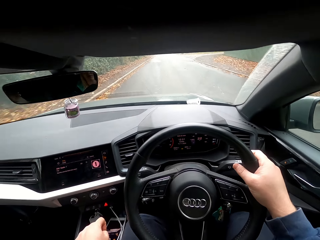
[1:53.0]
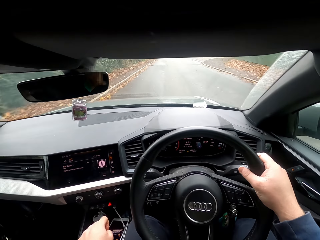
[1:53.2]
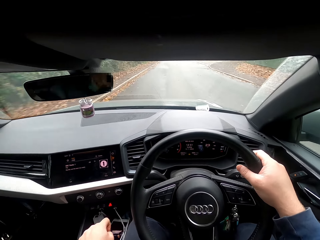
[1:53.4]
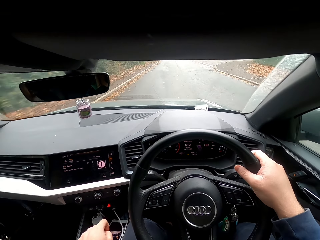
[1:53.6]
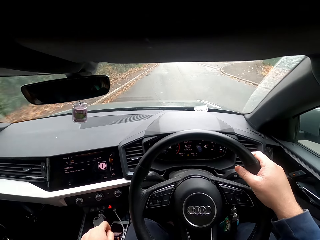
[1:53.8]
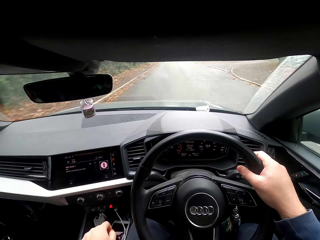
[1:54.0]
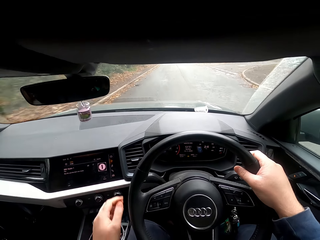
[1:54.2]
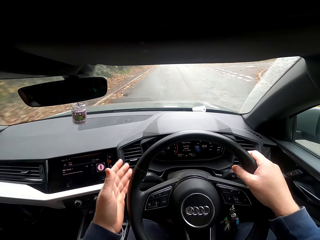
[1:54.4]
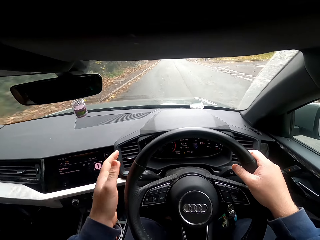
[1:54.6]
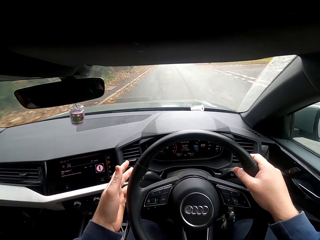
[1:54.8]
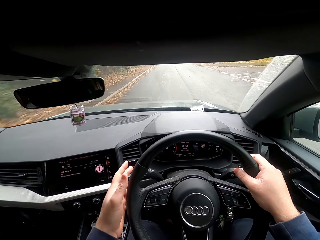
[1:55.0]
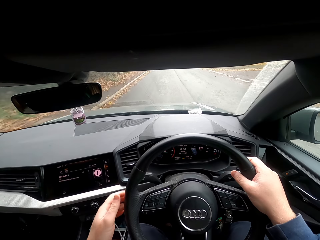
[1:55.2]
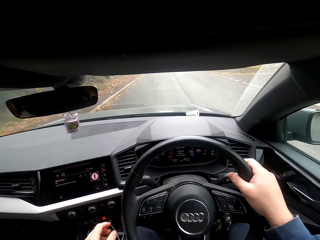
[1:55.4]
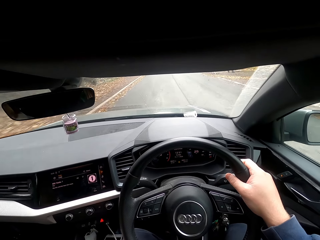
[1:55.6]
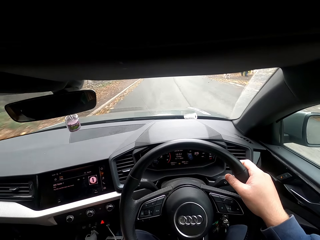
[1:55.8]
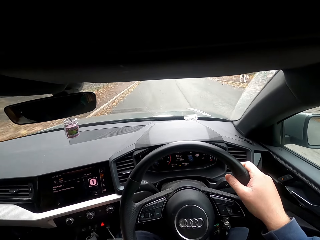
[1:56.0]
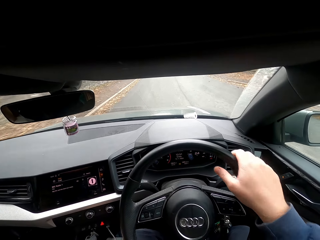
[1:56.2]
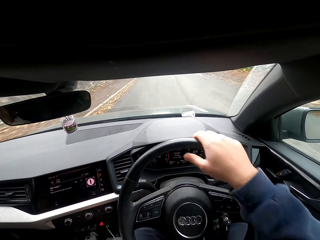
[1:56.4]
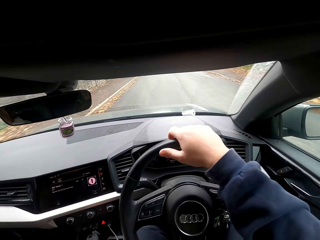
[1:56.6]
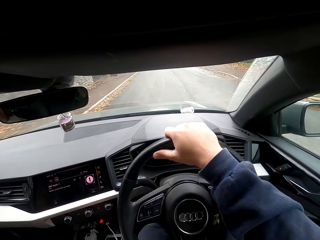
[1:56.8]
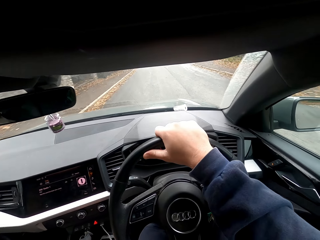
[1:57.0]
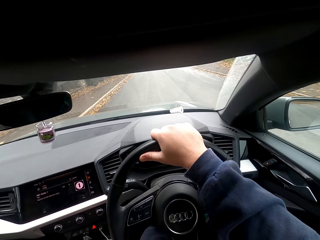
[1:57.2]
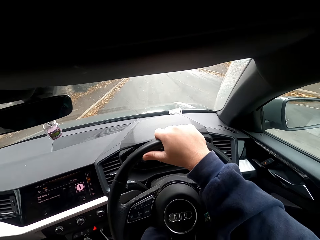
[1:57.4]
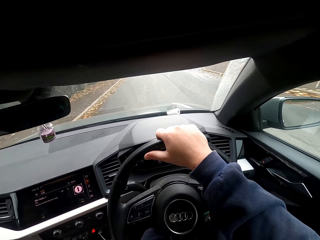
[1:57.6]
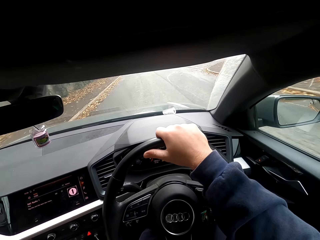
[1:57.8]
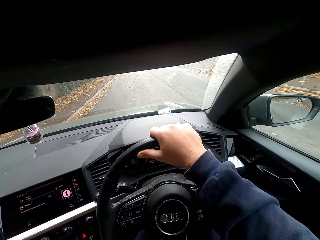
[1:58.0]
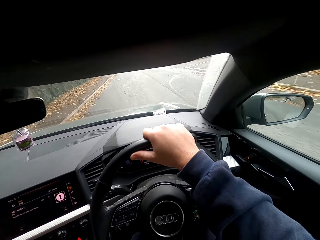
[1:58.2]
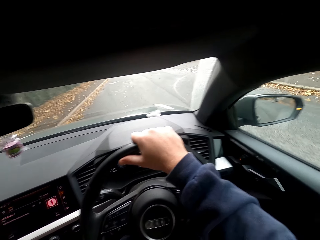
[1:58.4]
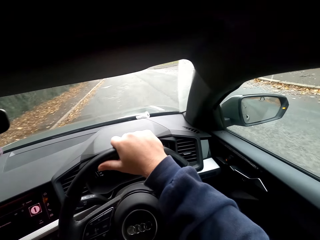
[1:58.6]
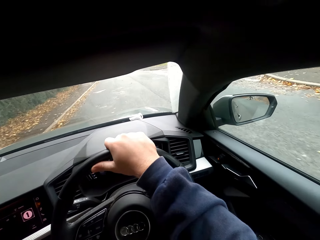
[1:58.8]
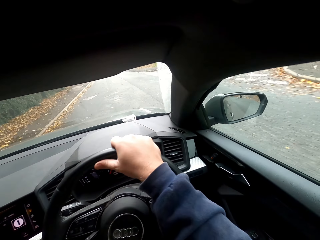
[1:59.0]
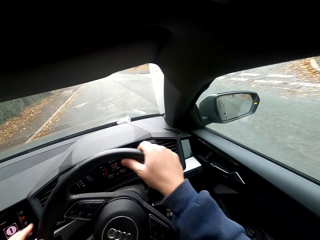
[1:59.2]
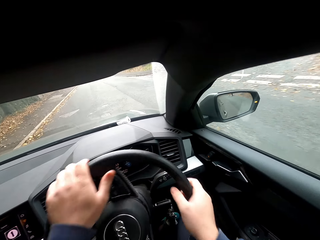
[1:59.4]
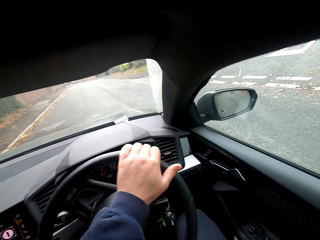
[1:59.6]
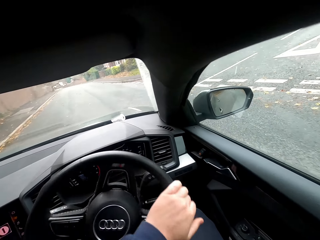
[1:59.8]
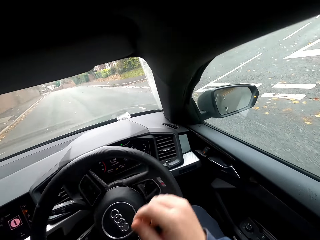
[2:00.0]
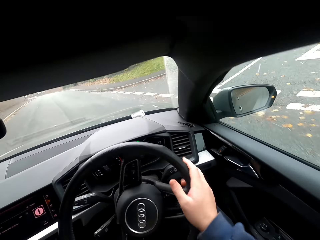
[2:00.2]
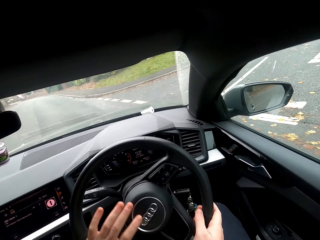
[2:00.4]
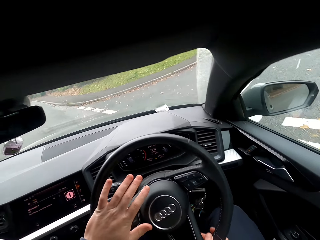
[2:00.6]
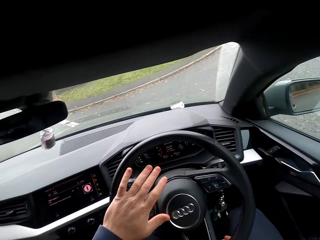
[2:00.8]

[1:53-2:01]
The camera wearer touches a gear by the steering wheel with his left hand.

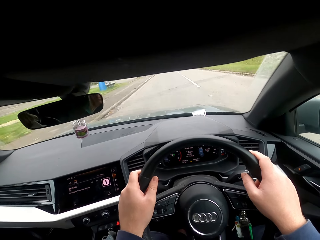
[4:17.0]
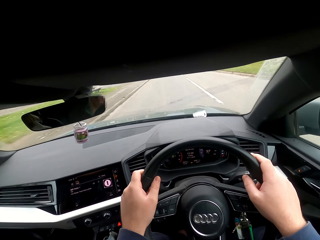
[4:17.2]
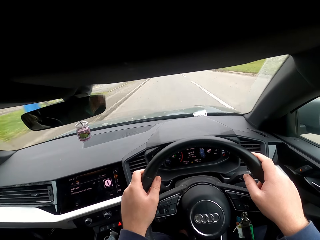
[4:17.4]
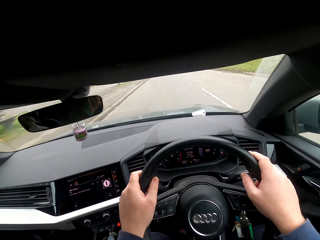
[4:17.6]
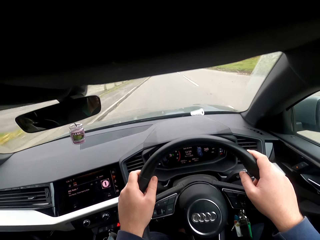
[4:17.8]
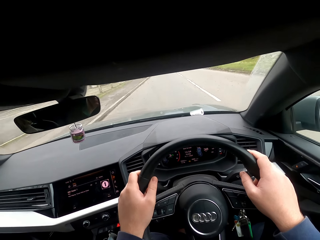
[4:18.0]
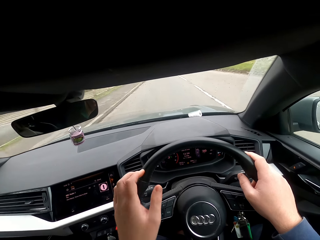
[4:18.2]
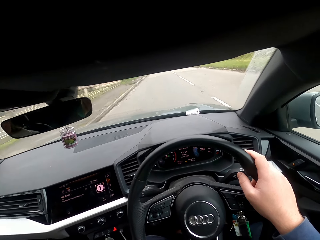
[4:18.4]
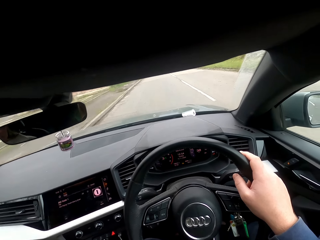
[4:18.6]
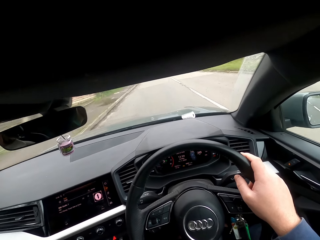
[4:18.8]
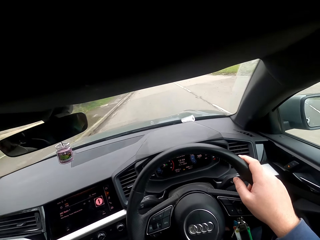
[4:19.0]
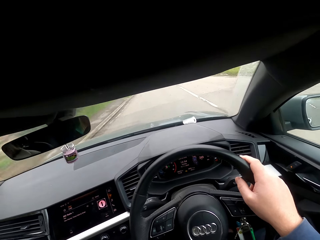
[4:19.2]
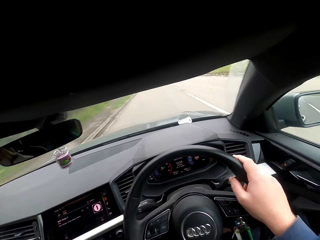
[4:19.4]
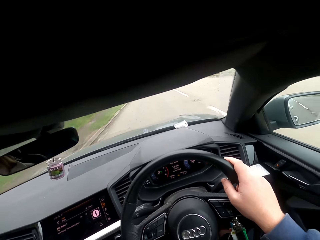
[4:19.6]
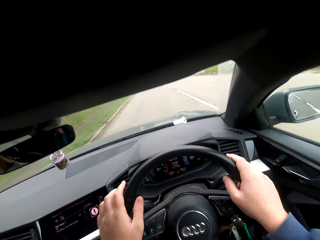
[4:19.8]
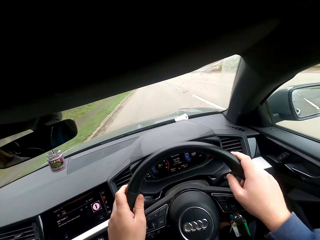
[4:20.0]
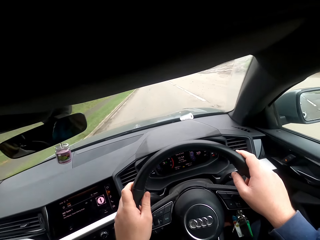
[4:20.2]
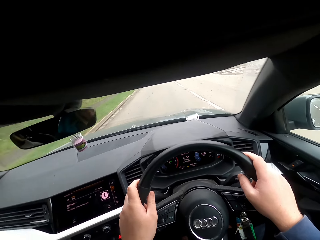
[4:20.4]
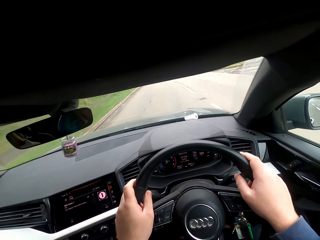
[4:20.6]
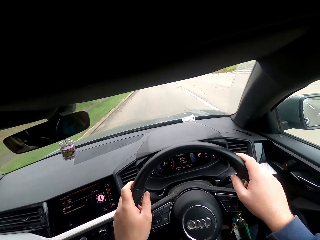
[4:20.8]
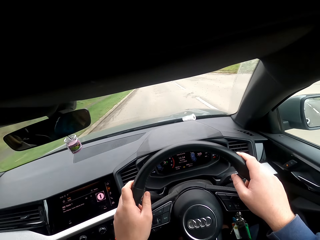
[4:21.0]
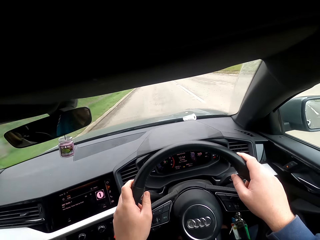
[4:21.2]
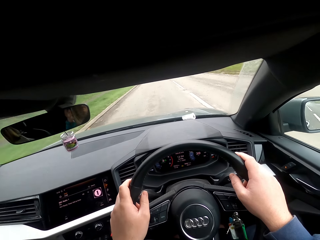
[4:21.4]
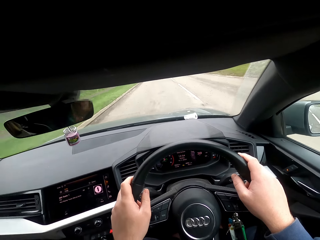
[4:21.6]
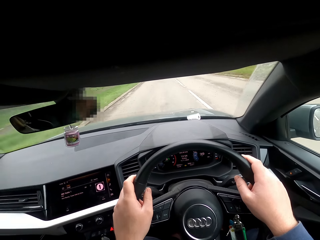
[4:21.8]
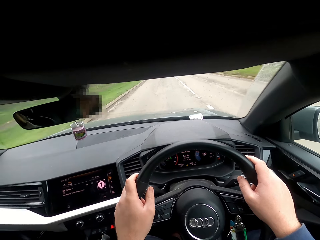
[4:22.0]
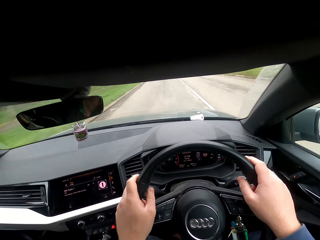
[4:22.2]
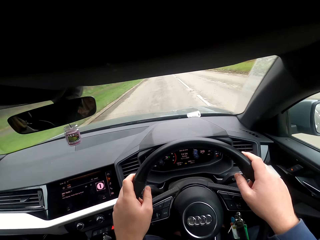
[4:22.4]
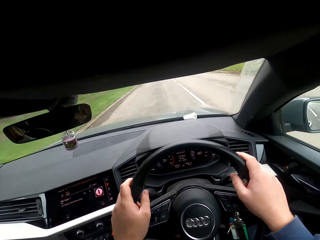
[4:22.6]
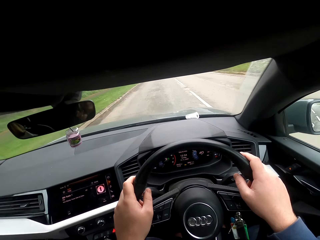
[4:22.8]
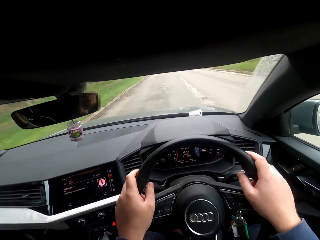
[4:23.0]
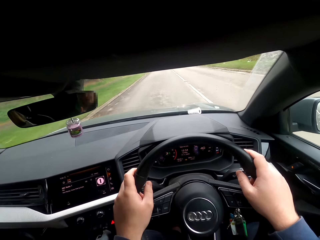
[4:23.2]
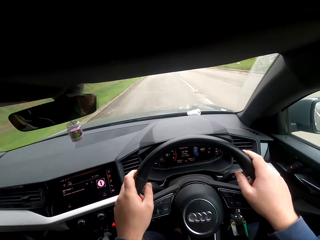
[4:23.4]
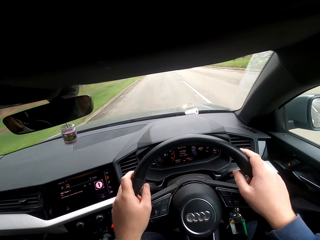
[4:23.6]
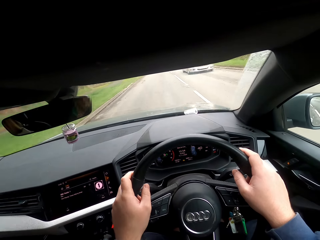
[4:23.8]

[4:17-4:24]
The camera wearer touches his face with his right hand.

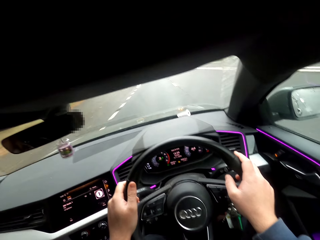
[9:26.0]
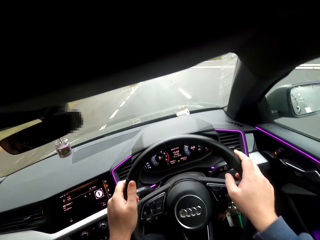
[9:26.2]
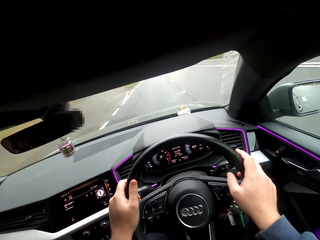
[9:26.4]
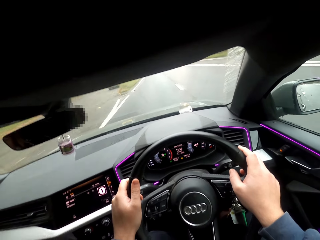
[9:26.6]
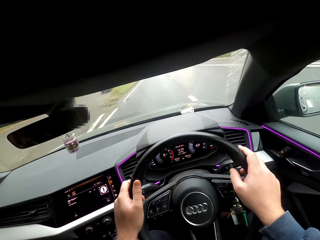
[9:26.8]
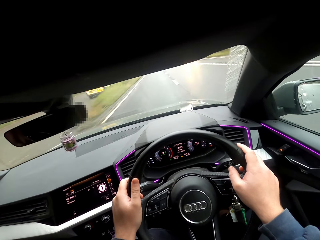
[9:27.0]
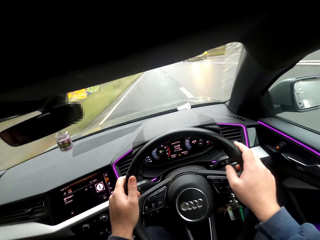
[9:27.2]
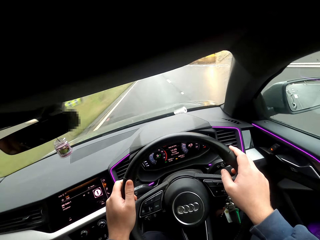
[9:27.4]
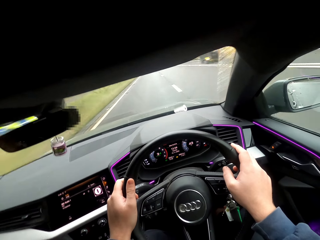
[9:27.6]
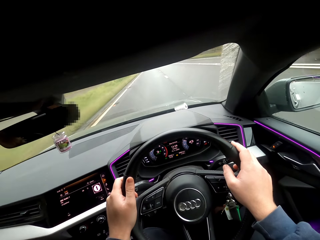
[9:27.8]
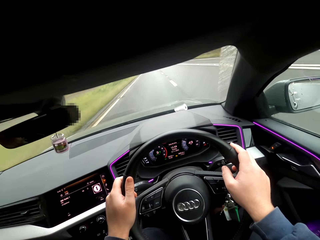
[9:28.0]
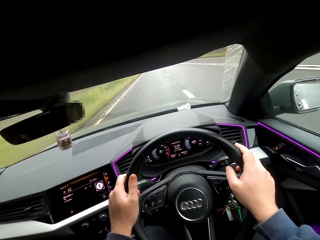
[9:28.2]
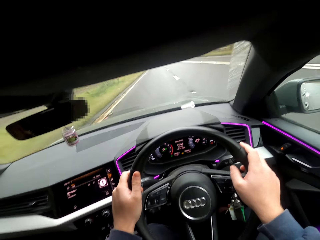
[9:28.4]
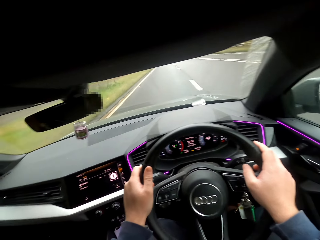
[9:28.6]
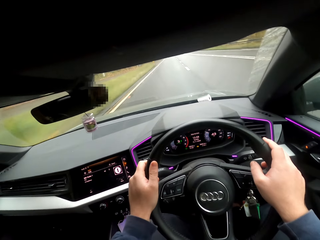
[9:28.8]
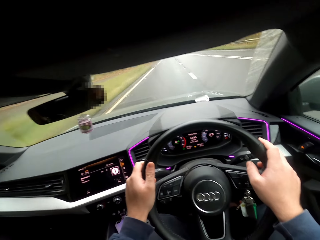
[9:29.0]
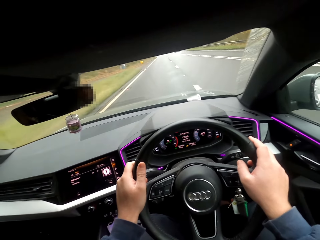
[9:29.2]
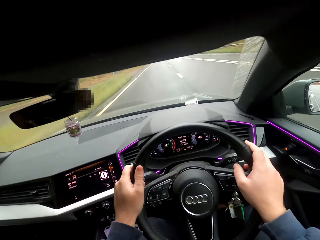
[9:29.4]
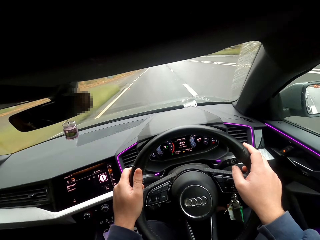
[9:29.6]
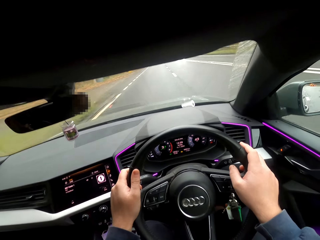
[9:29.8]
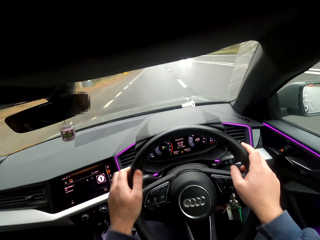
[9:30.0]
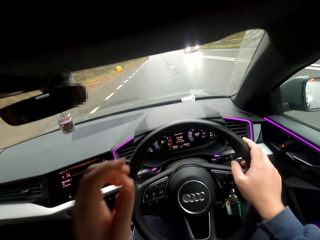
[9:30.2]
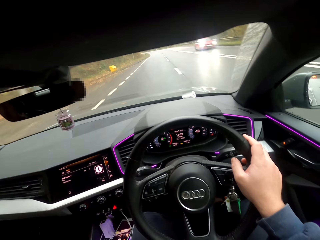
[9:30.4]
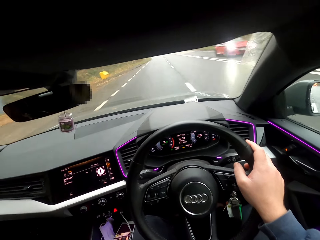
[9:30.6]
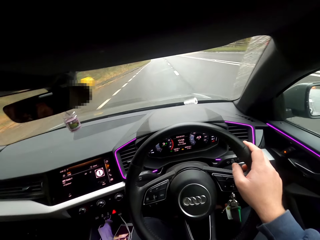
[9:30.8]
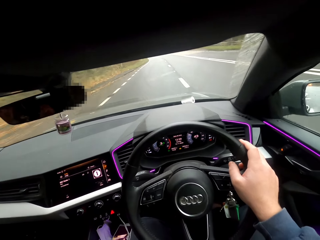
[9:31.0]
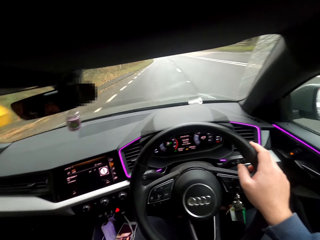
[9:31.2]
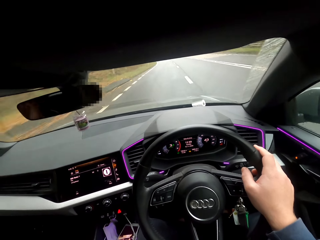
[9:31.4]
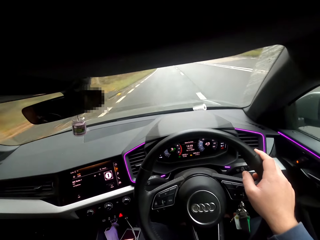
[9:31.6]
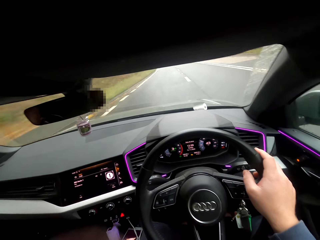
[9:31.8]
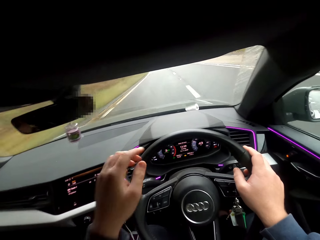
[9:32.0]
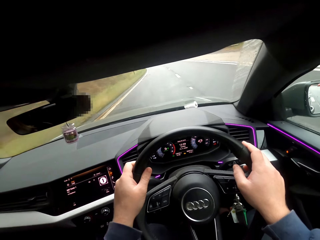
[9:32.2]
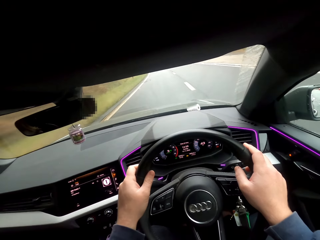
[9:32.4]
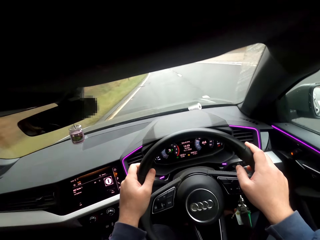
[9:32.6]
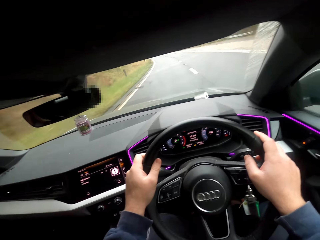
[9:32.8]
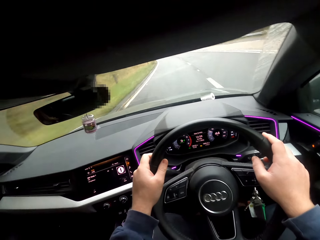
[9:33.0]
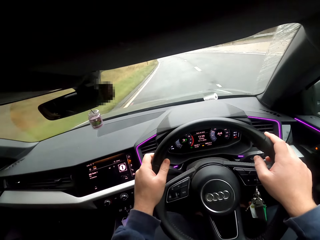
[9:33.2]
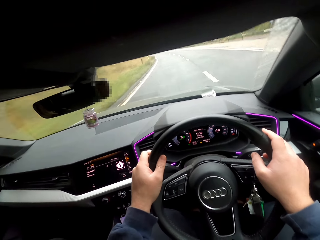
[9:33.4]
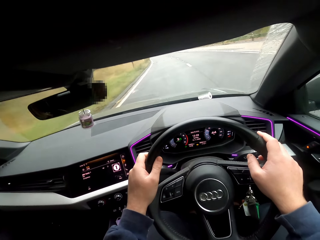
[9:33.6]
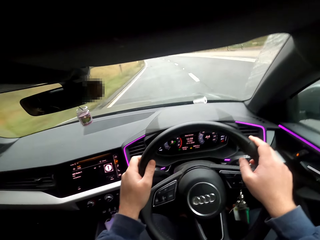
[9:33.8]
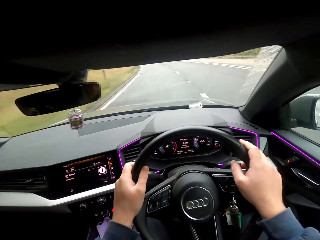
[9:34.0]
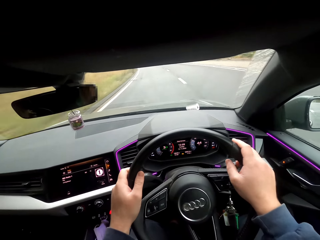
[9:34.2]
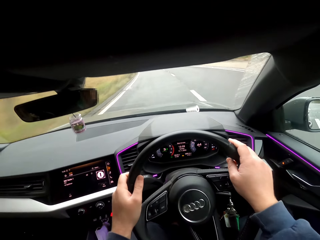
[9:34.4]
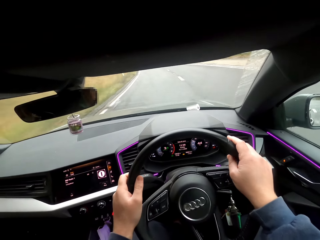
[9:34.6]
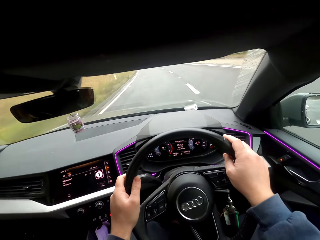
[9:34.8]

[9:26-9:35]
A yellow car drives past the camera wearer. A red car drives past the camera wearer. A woman interacts with the camera wearer.
